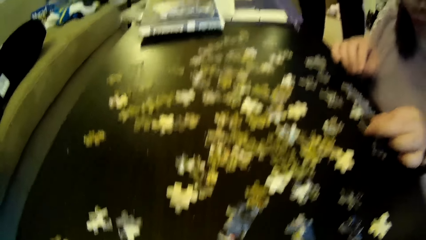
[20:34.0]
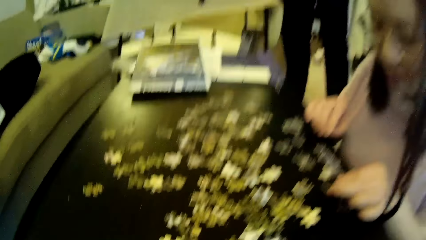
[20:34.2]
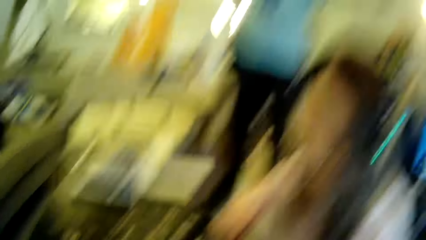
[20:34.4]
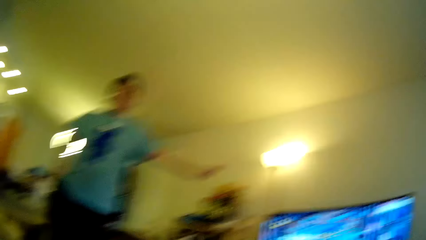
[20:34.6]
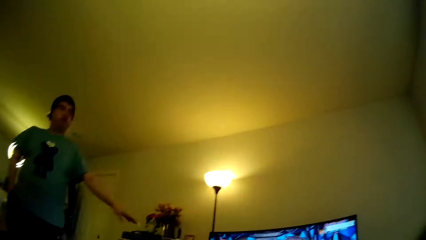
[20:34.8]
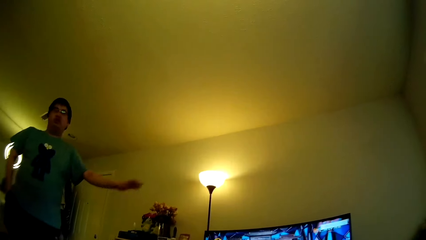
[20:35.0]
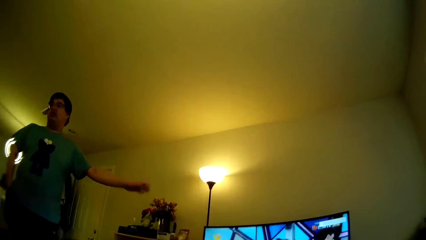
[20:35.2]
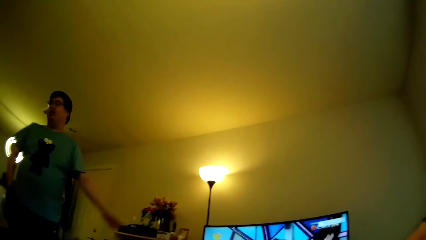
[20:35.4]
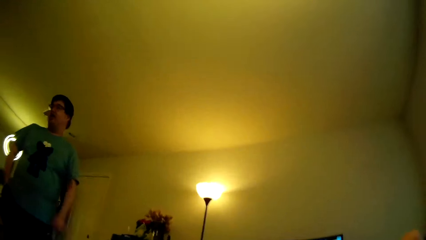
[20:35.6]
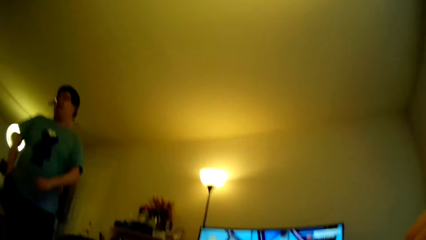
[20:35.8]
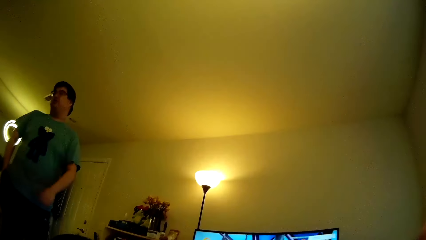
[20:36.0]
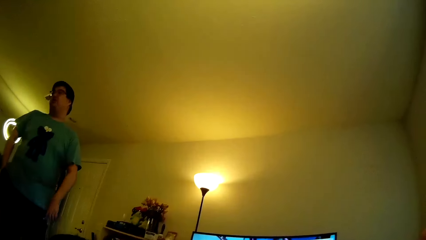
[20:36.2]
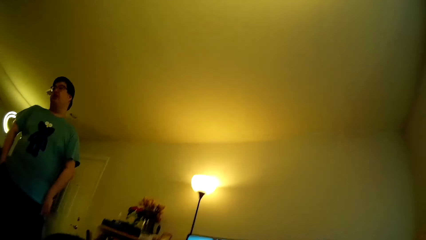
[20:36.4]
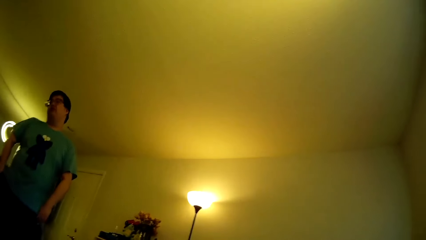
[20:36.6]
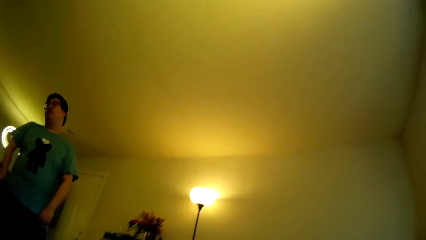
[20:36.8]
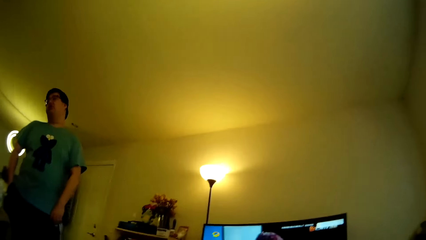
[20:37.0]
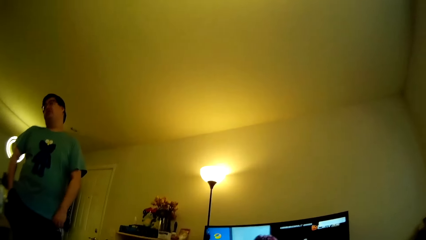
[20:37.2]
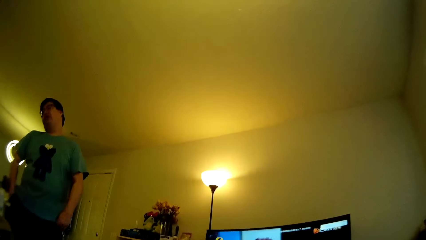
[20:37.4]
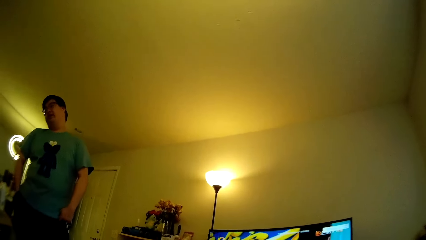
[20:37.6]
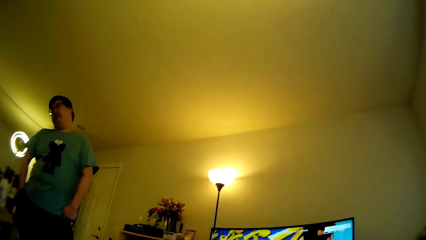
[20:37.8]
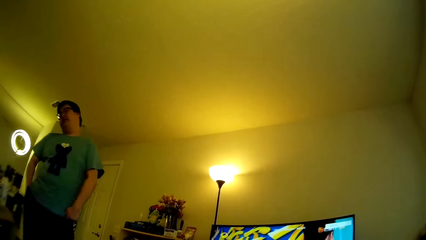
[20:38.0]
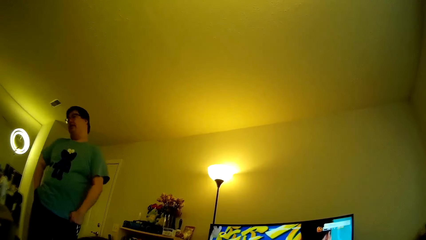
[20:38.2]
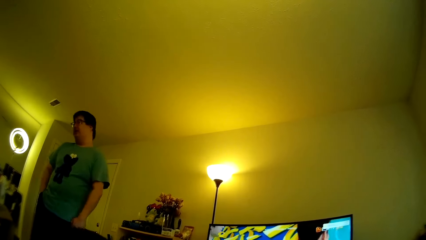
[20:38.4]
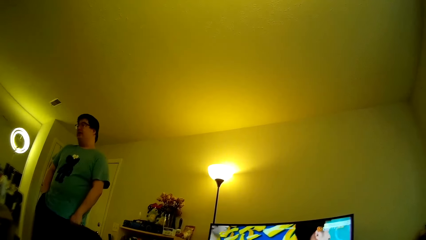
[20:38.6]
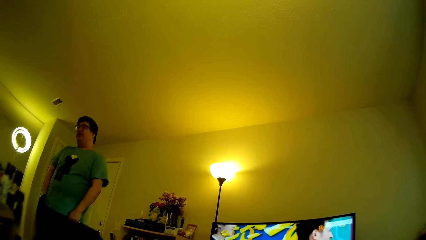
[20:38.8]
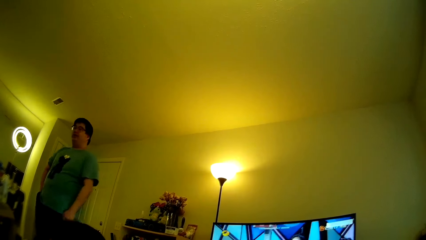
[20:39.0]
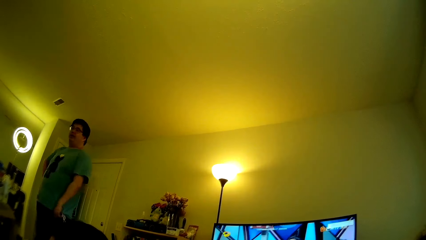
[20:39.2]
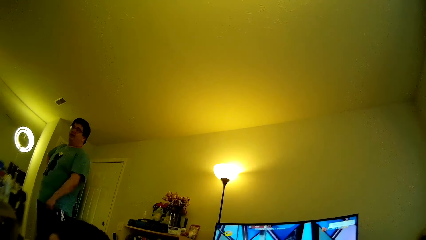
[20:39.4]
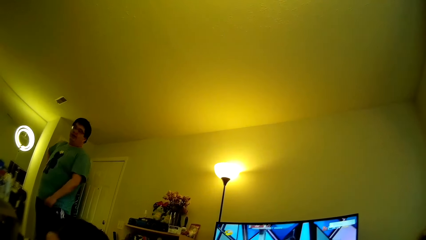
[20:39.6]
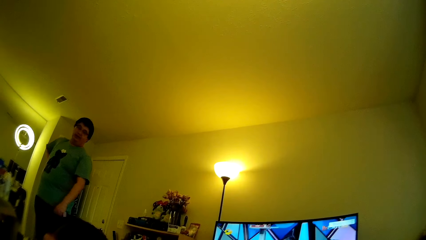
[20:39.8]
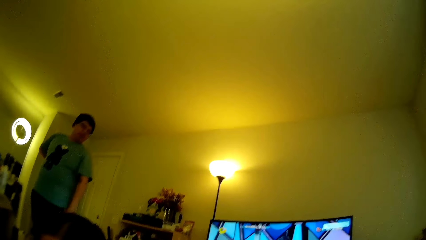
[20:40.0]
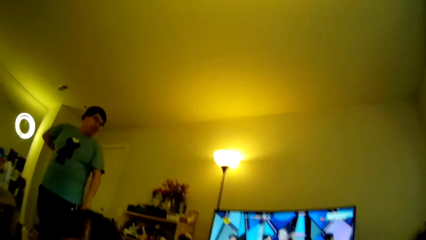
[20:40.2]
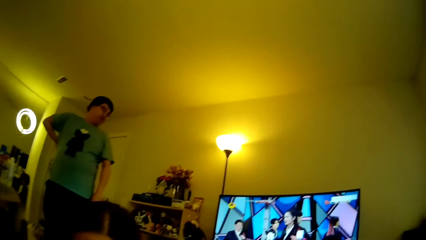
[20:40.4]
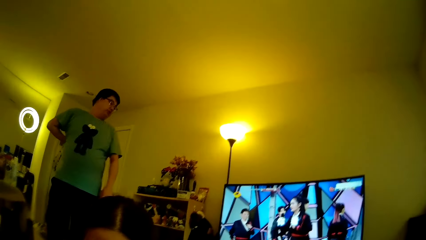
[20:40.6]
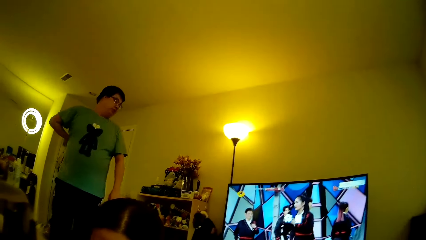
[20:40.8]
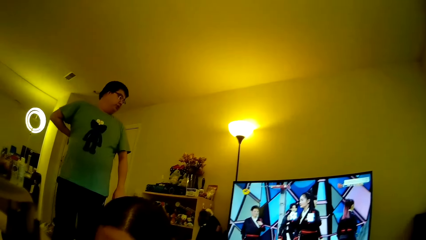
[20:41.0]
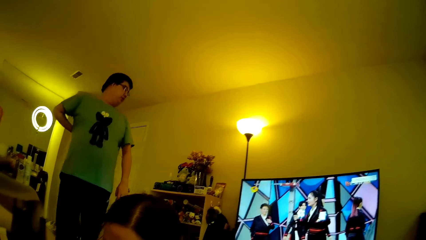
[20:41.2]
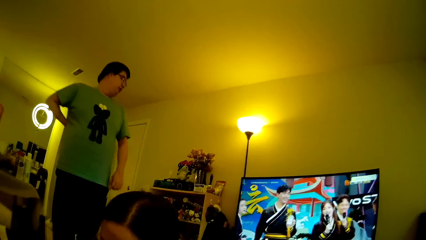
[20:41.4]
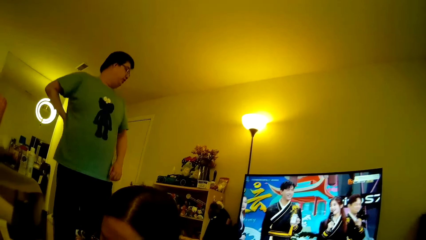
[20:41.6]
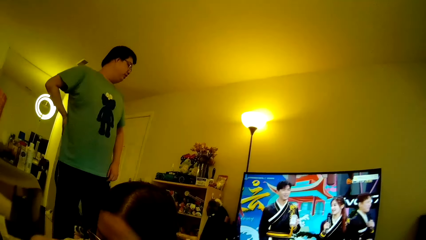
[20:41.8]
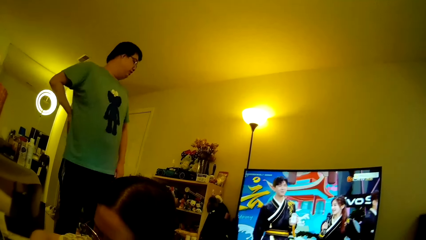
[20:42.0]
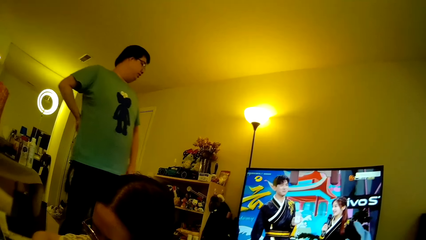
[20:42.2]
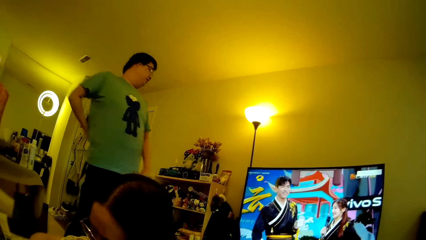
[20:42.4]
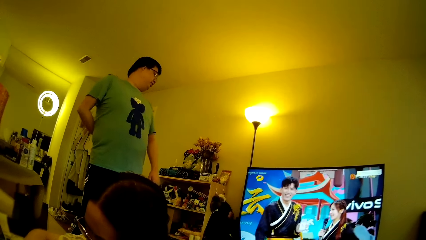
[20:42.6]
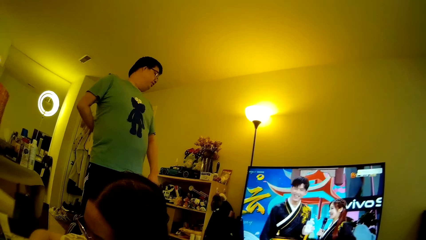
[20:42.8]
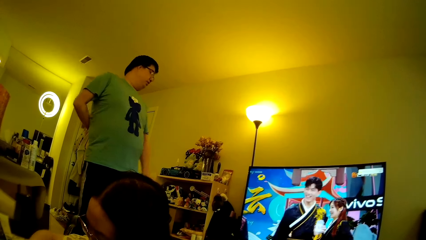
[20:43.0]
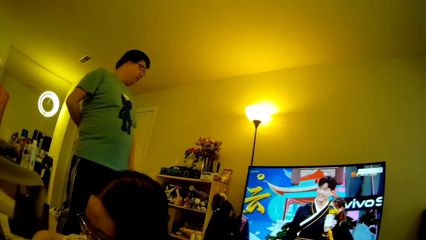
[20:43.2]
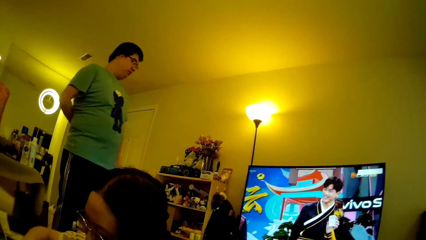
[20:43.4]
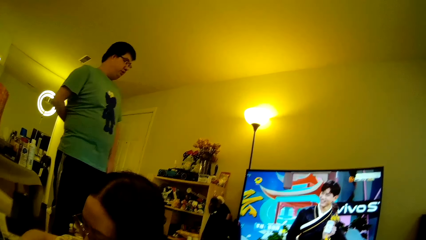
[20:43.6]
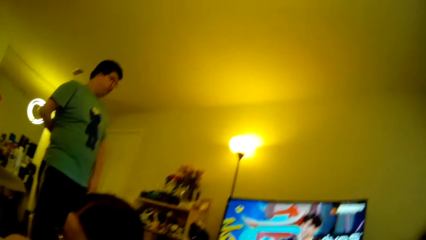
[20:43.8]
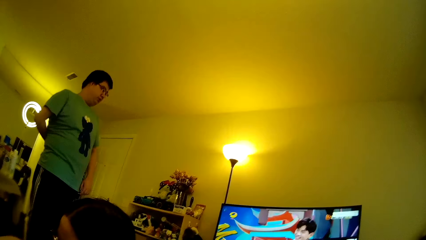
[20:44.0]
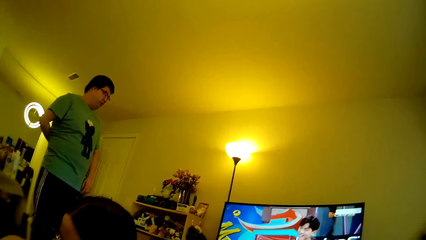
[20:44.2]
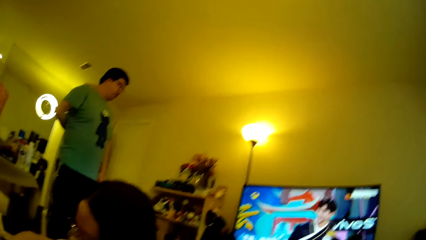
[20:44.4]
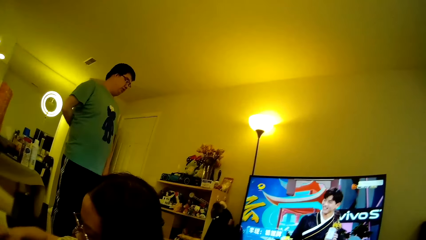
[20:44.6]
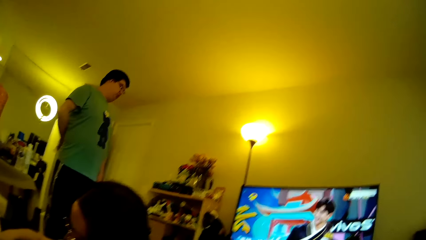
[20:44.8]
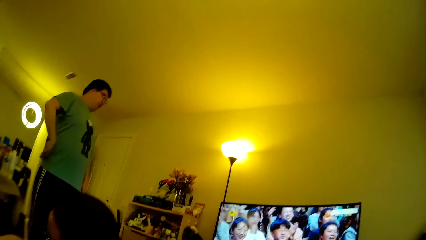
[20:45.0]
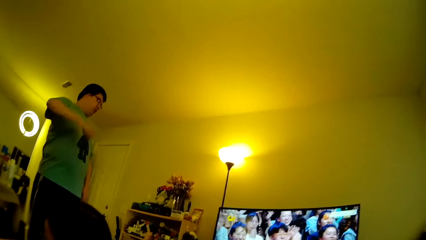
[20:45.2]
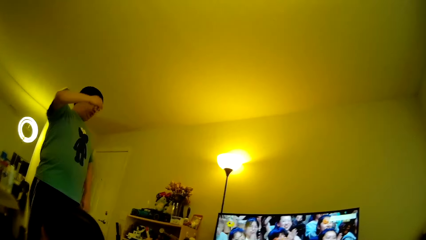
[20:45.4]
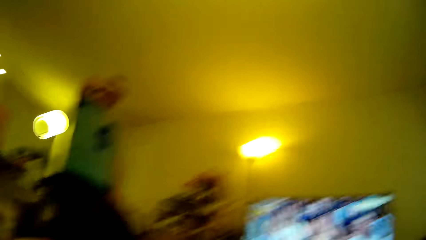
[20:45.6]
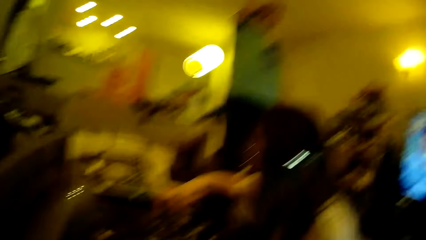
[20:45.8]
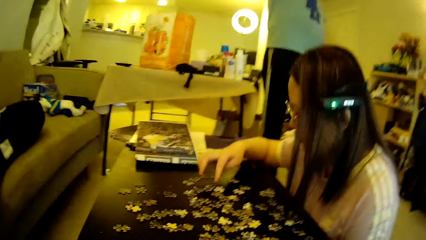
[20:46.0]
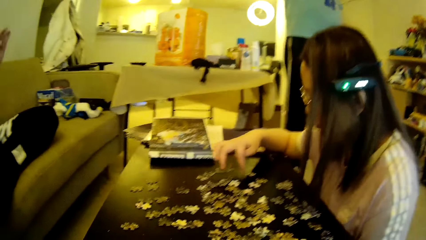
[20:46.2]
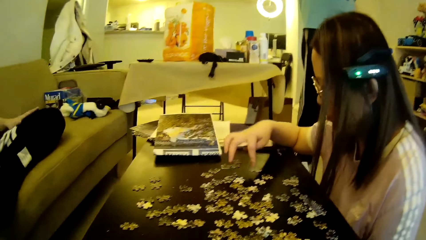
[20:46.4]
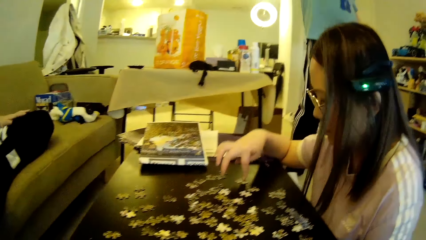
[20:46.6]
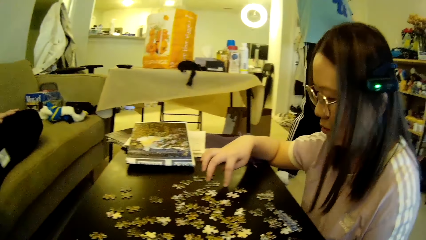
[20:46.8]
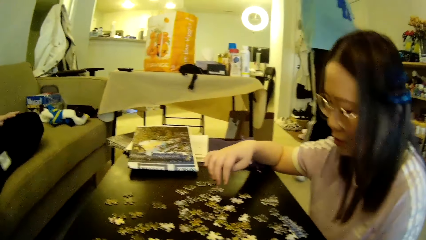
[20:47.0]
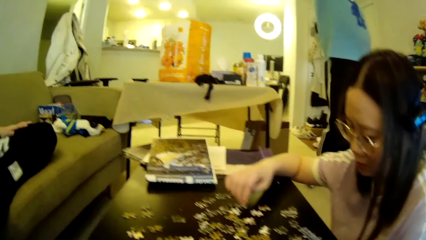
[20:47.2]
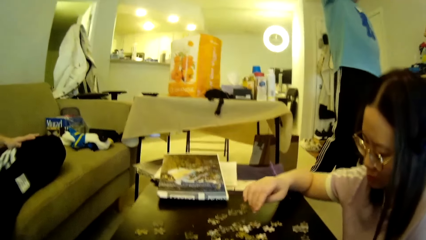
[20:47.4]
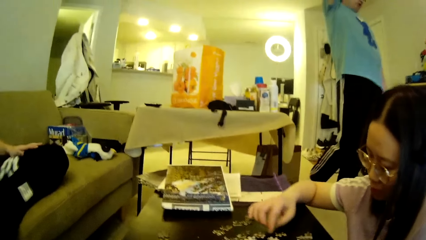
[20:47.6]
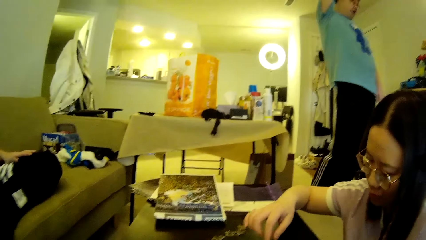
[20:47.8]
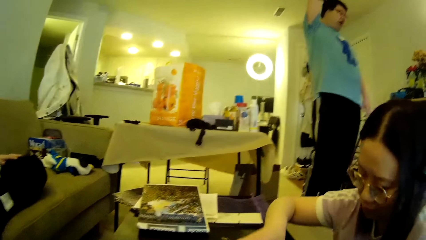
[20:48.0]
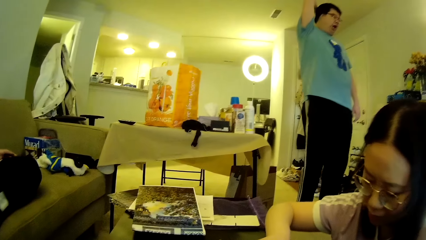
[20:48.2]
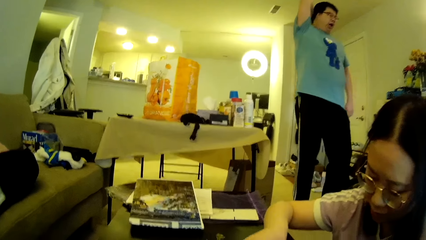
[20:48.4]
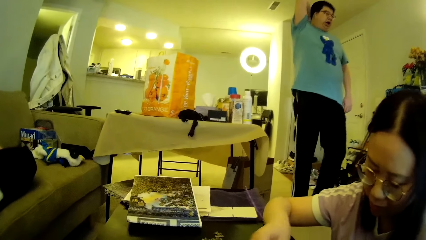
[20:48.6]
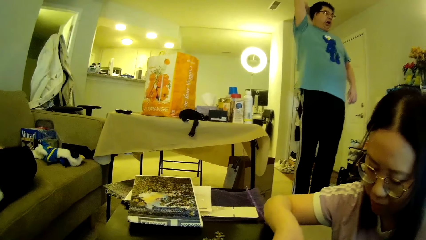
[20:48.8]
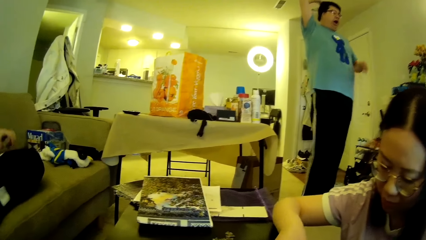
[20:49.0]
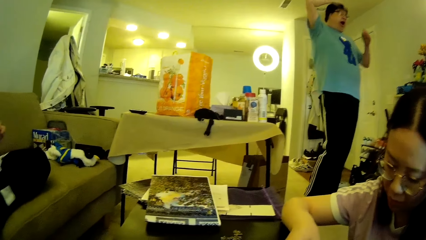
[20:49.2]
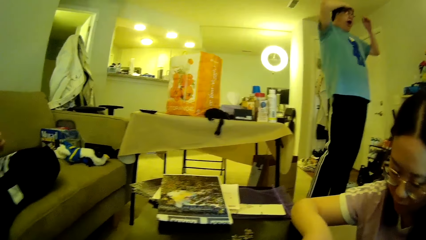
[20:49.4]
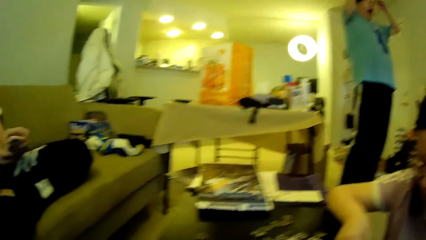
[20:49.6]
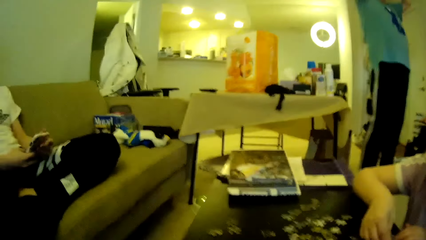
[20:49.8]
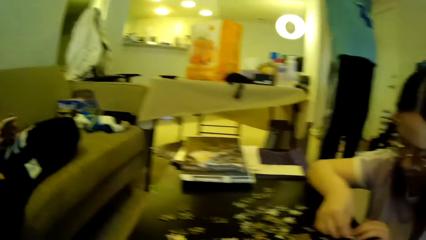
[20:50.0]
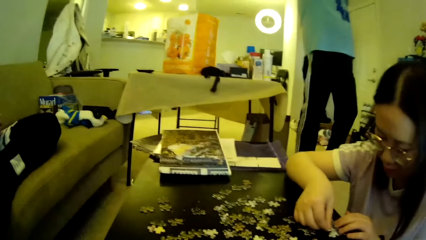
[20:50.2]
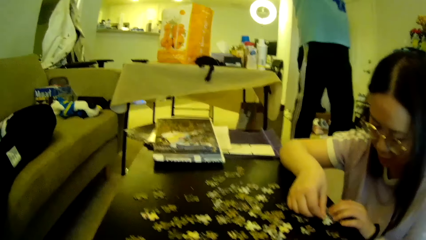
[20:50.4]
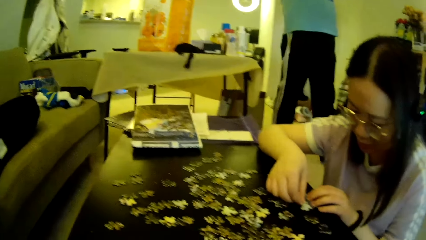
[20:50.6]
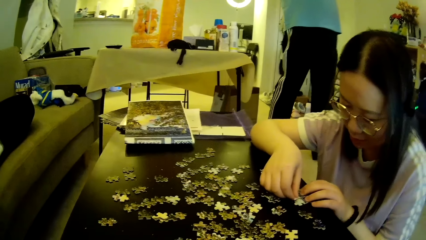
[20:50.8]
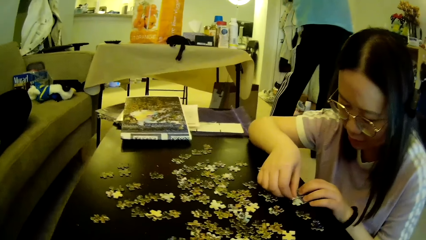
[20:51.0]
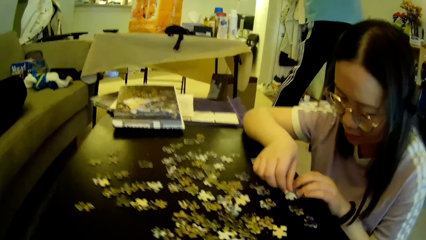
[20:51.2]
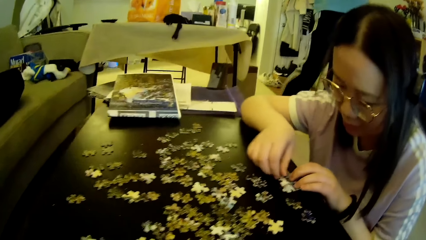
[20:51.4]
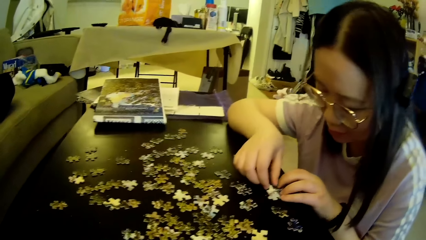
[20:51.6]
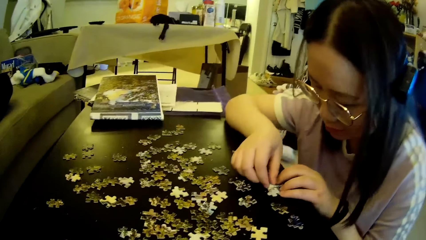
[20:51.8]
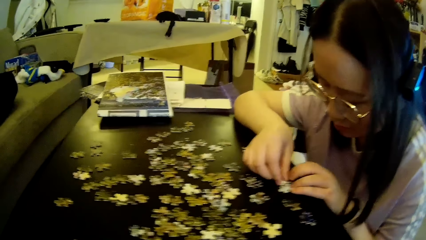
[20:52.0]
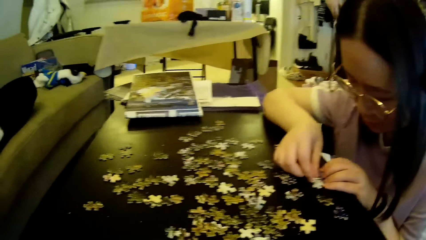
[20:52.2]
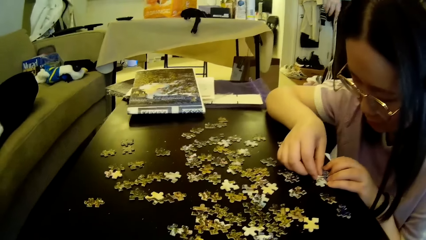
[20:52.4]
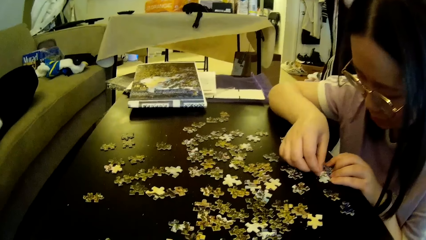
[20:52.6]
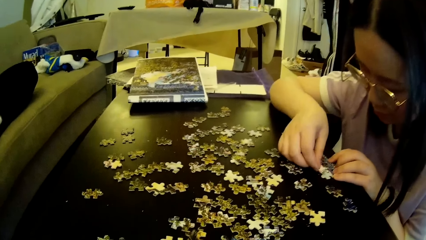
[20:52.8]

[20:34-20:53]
The camera wearer looks around in the house. A man gestures with a hand. The camera wearer looks at the television. The man walks around in the house, steps forward, scratches his back, and looks at the television. The man adjusts hair using a hand. The camera wearer looks around. The man touches the hair. A lady looks at the model pieces.
